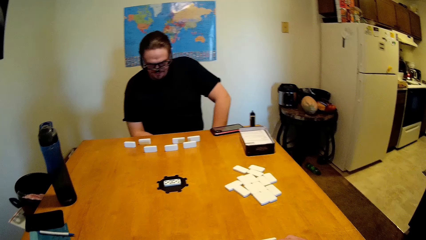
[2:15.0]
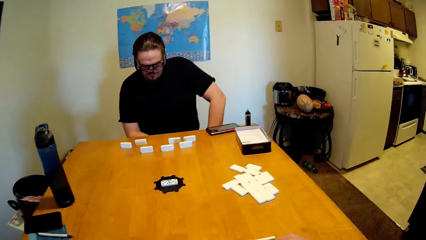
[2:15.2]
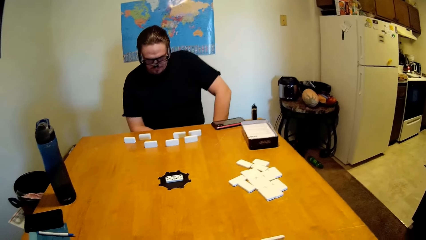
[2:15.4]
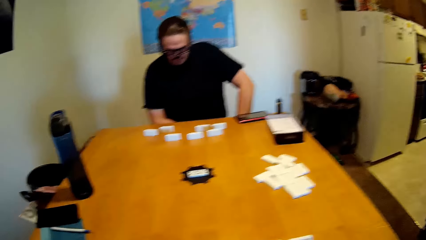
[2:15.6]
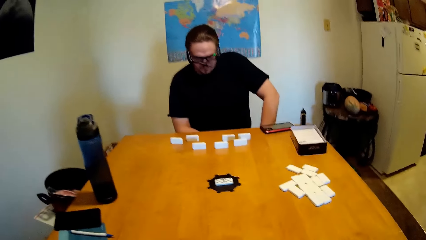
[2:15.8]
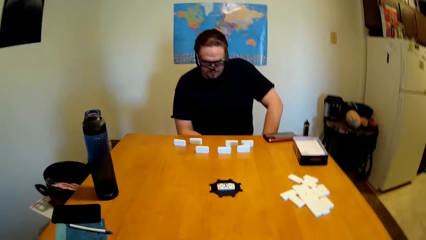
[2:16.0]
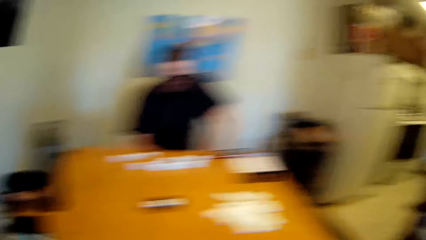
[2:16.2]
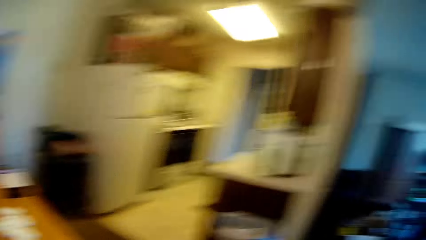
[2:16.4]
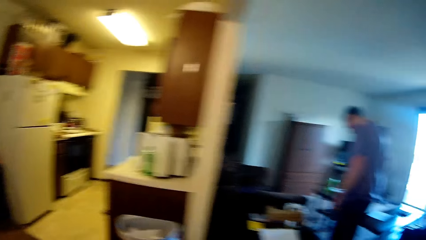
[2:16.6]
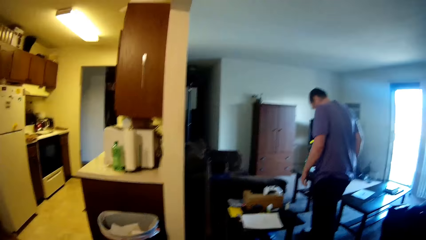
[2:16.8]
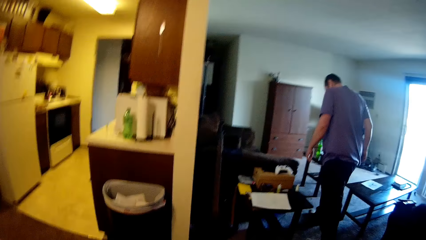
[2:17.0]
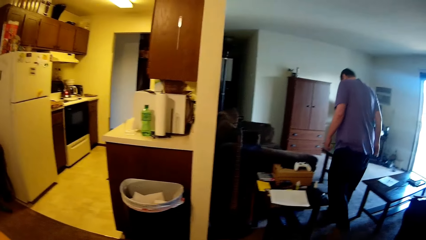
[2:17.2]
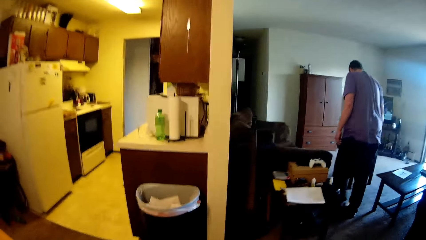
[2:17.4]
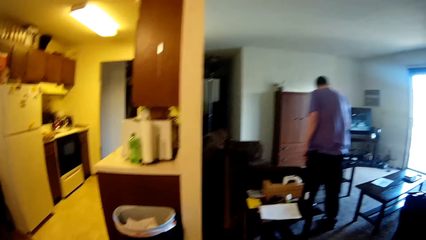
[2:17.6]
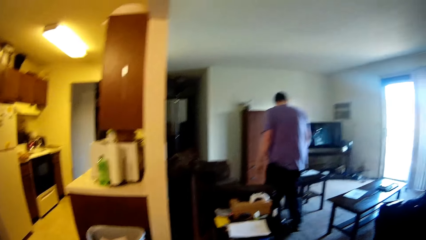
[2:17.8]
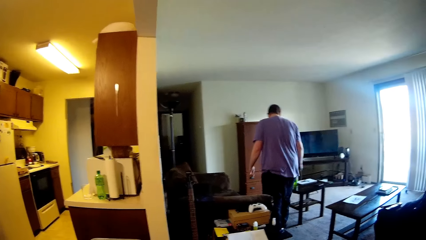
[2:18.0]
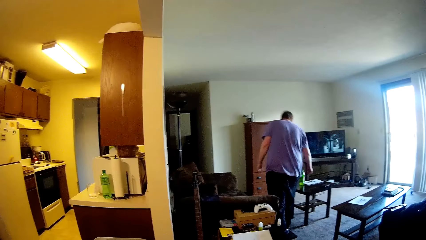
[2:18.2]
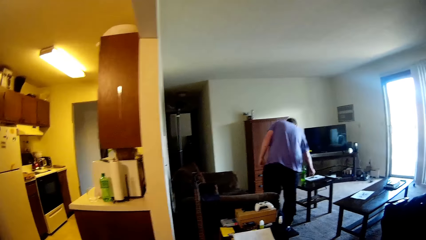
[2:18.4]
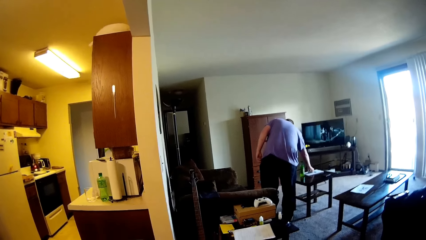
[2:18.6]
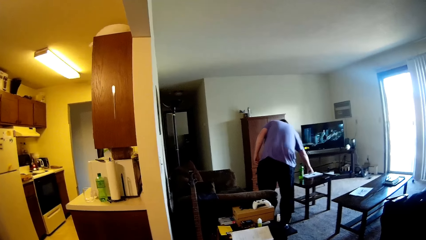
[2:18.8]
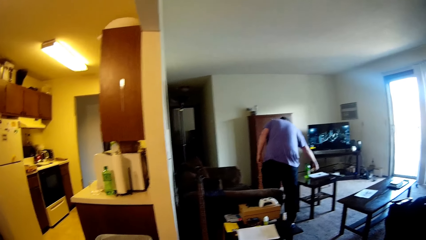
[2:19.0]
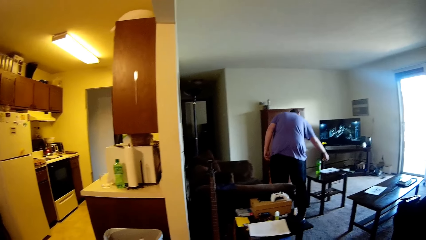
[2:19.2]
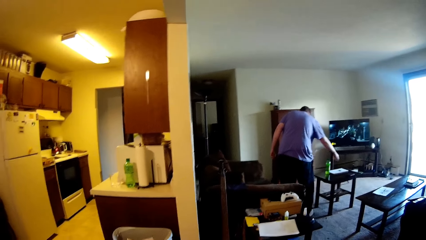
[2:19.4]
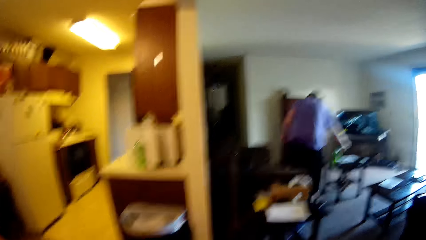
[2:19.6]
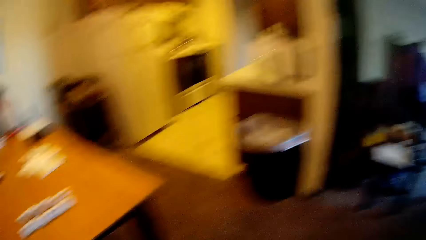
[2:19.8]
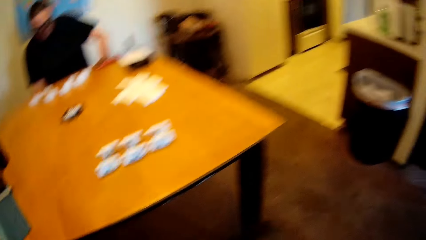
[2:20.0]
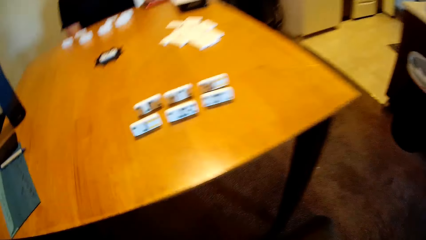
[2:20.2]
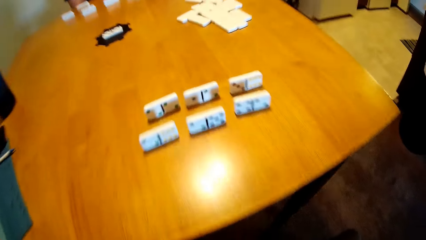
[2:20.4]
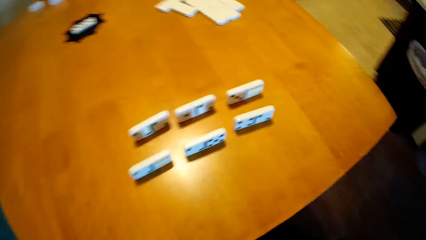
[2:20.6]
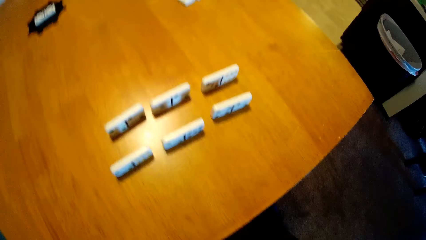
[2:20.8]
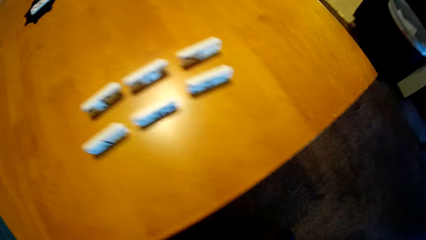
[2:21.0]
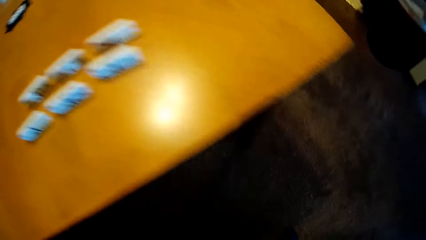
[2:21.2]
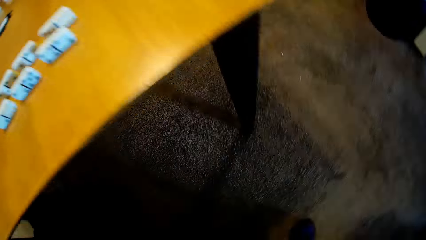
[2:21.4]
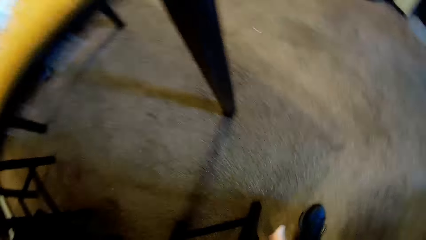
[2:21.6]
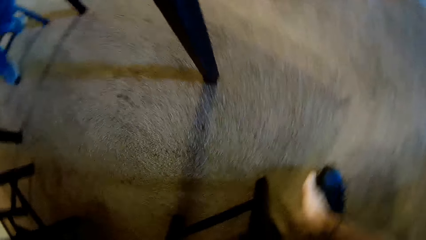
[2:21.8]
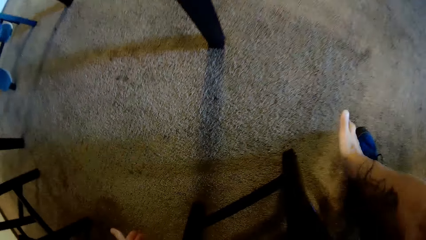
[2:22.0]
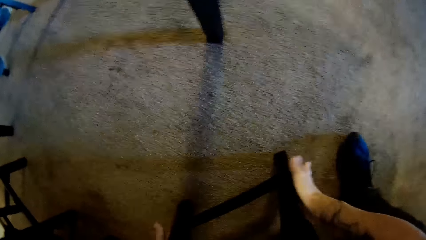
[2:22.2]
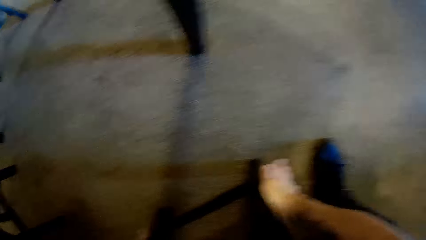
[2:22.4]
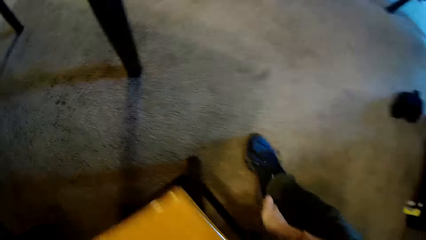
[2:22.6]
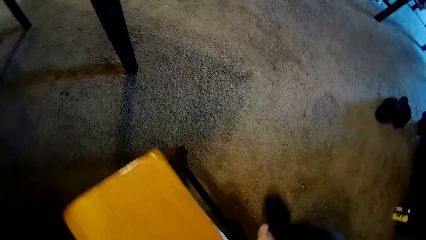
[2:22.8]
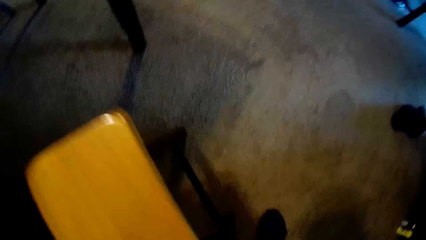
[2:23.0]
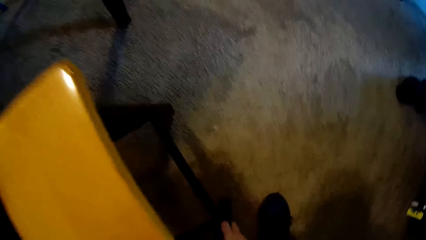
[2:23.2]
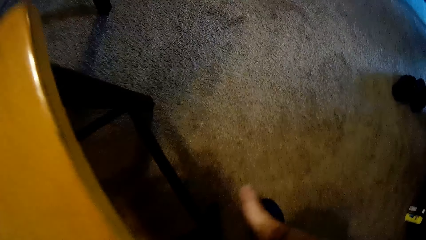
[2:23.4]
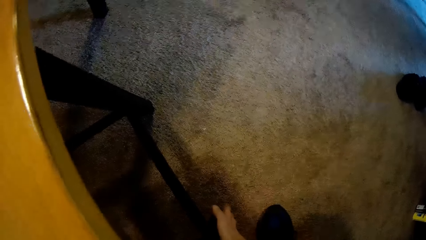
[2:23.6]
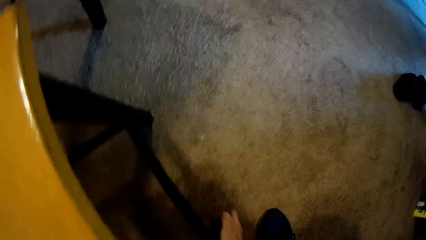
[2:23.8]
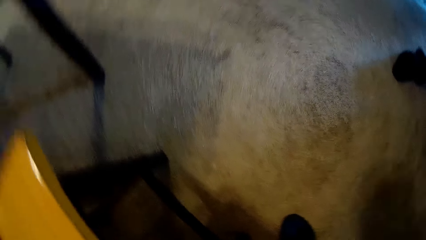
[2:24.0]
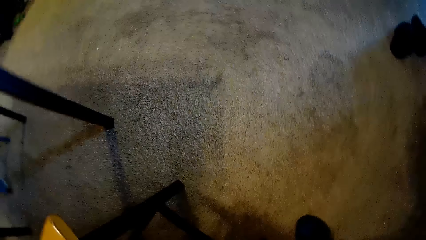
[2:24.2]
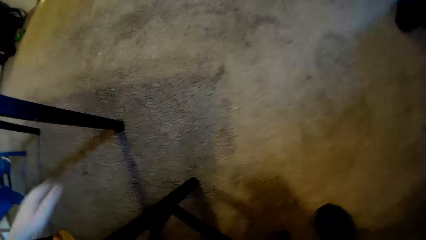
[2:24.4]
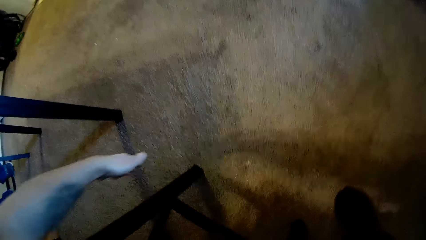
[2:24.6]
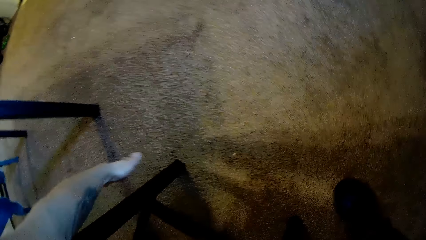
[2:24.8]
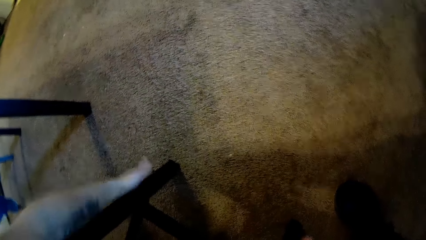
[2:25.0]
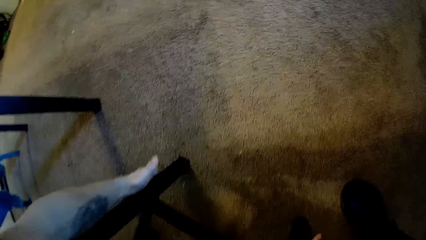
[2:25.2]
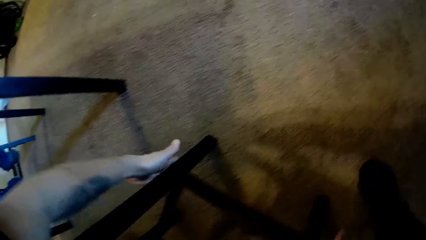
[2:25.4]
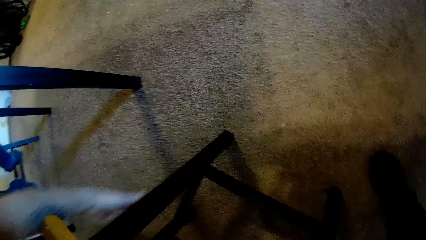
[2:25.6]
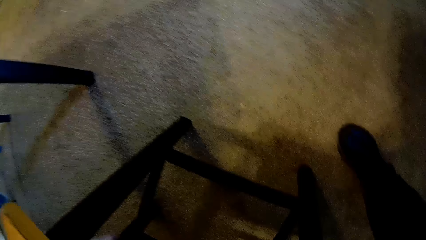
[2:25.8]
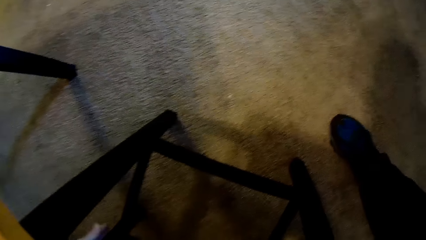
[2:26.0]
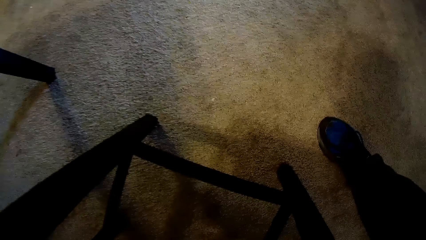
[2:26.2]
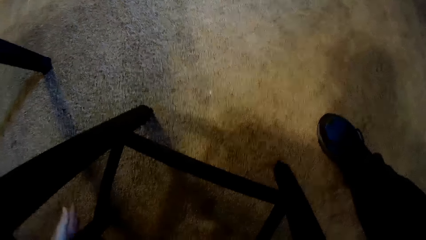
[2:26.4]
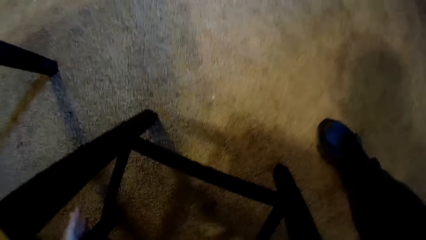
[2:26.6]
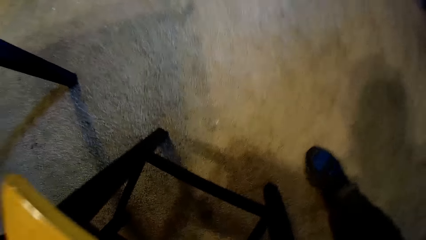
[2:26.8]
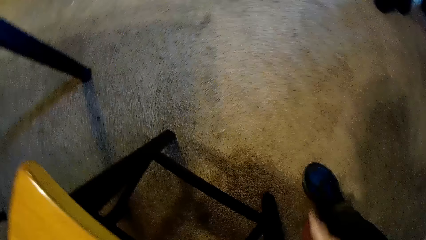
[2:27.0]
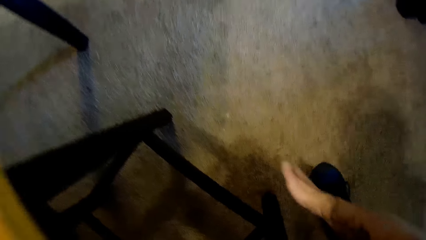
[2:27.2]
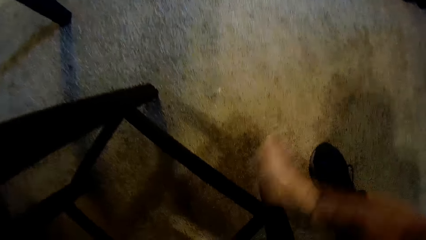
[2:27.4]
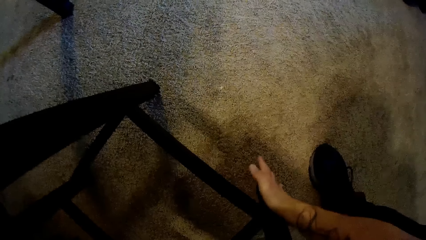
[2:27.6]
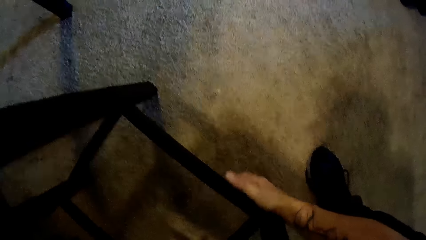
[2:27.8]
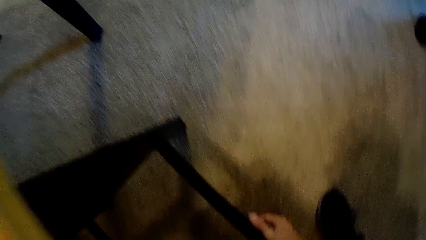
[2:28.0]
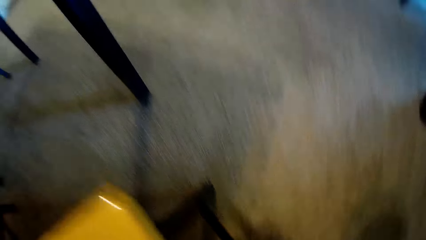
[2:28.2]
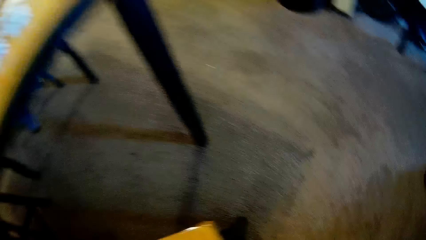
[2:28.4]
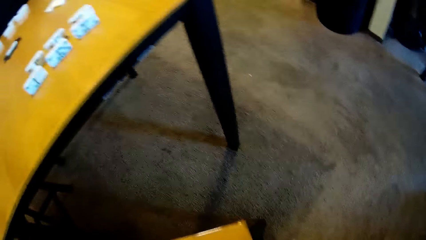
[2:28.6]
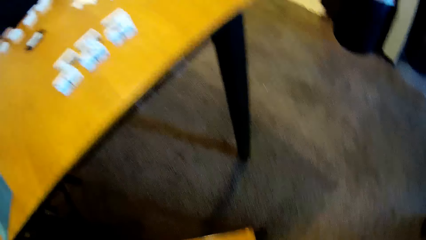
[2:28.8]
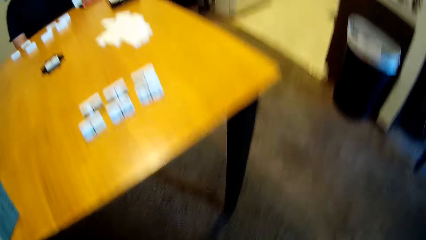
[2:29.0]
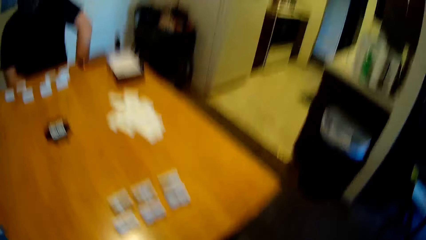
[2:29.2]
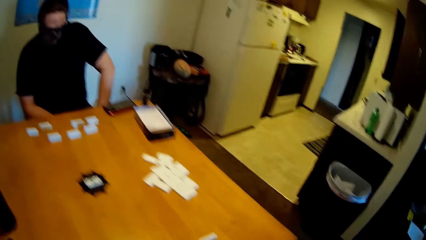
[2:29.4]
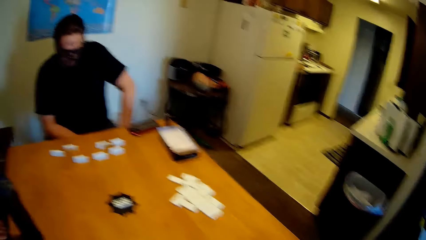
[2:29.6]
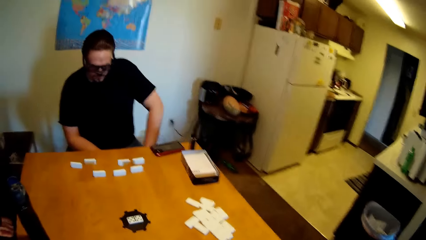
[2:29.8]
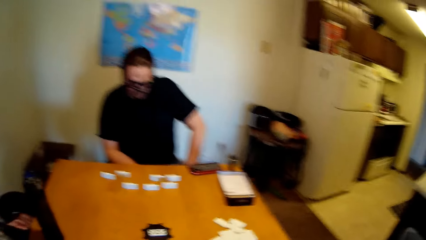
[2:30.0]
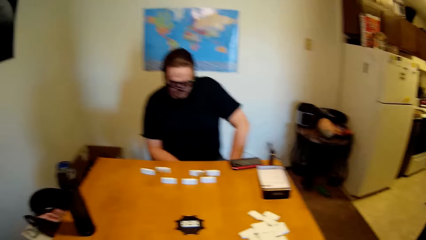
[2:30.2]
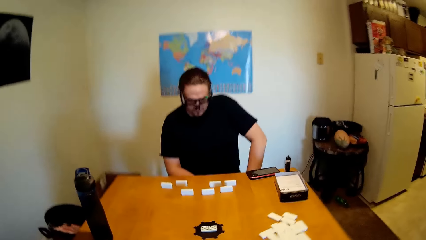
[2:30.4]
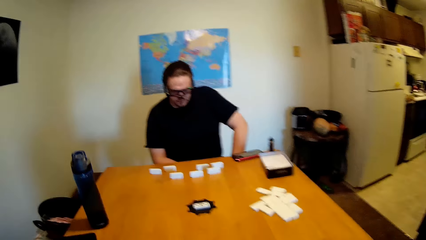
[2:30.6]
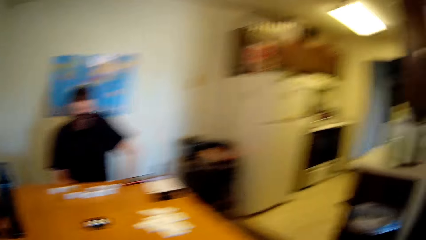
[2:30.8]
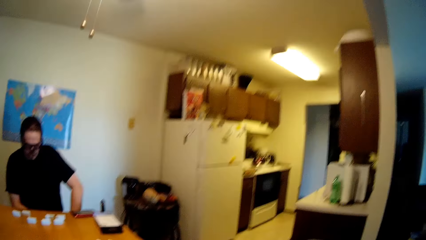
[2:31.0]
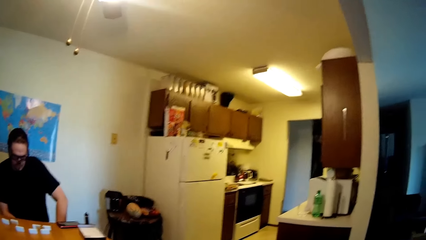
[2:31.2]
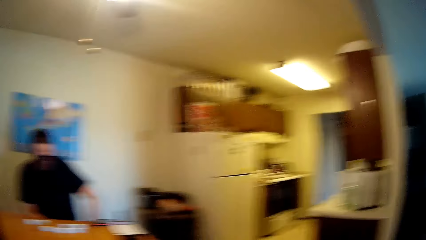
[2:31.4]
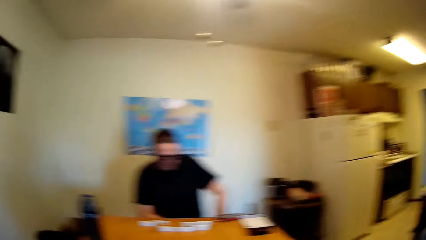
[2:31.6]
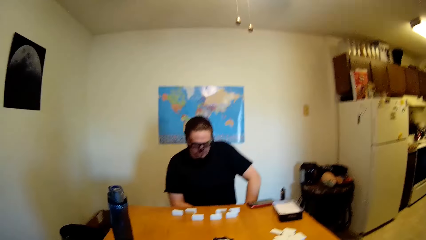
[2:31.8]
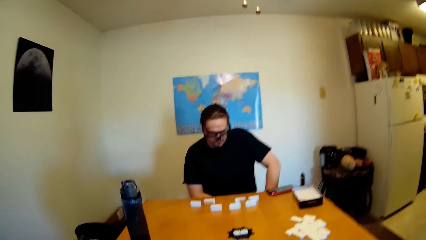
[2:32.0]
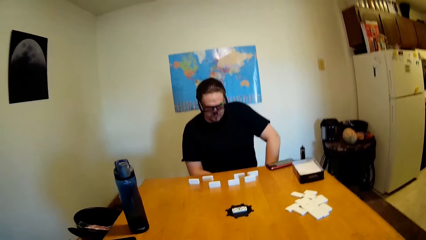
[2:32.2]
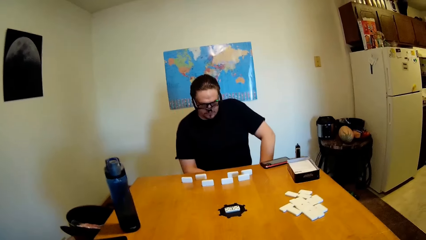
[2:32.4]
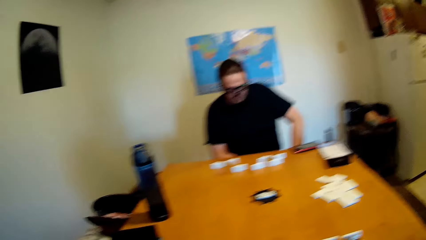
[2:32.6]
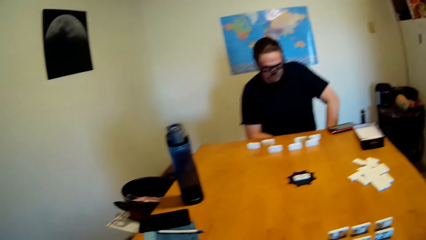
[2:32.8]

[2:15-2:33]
The camera wearer looks around the house. They fix the seat. They touch the chair. They sit down. They look around the house.
